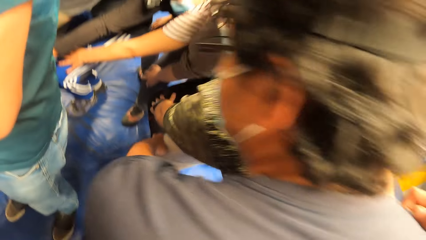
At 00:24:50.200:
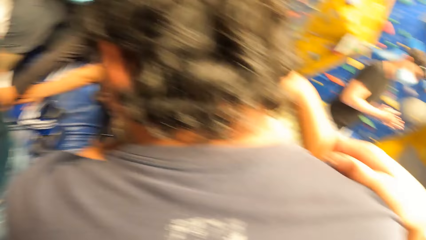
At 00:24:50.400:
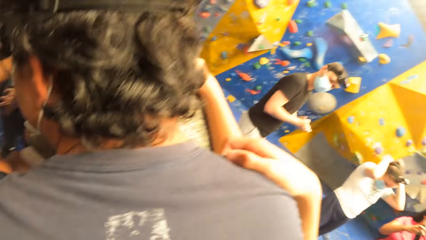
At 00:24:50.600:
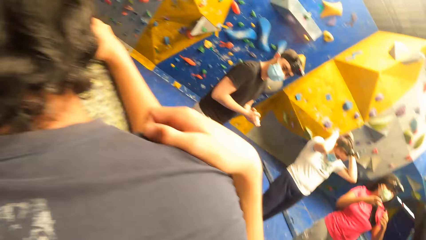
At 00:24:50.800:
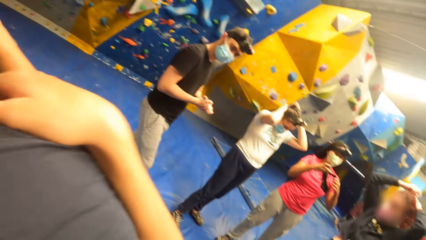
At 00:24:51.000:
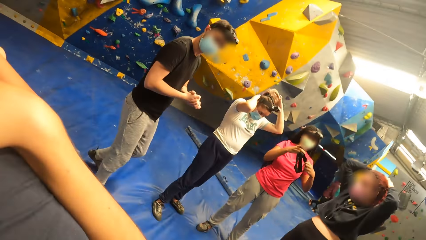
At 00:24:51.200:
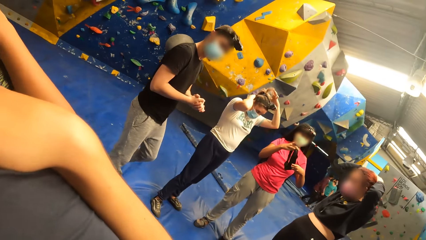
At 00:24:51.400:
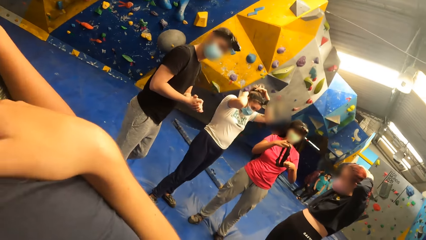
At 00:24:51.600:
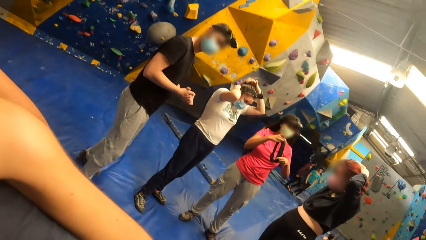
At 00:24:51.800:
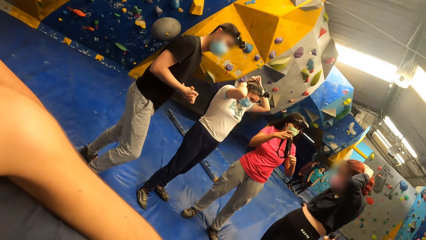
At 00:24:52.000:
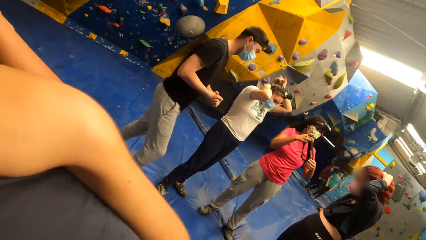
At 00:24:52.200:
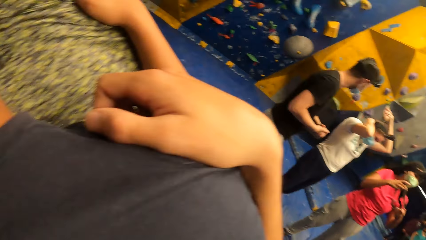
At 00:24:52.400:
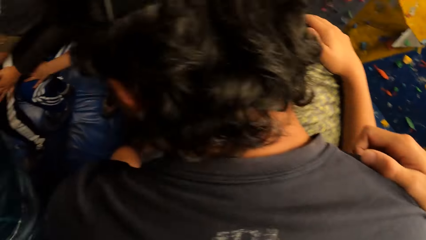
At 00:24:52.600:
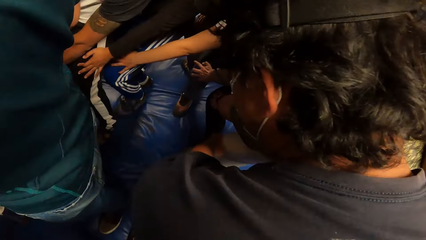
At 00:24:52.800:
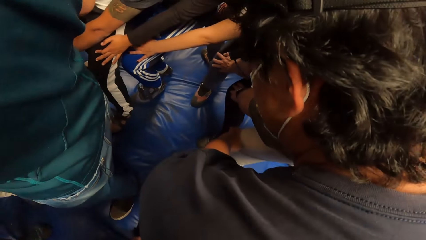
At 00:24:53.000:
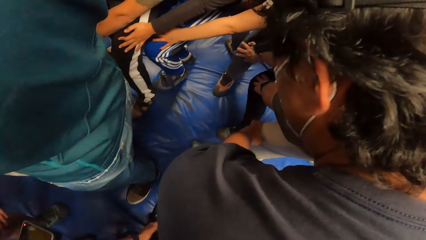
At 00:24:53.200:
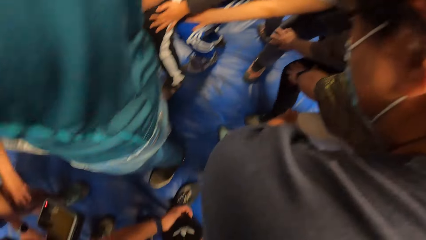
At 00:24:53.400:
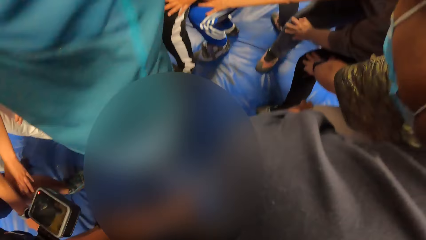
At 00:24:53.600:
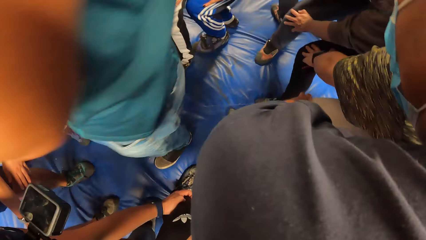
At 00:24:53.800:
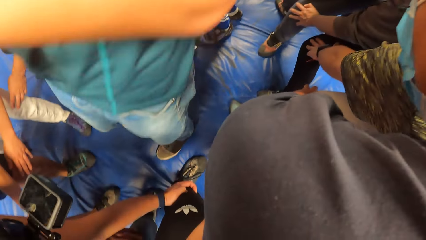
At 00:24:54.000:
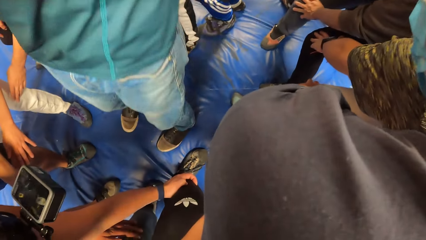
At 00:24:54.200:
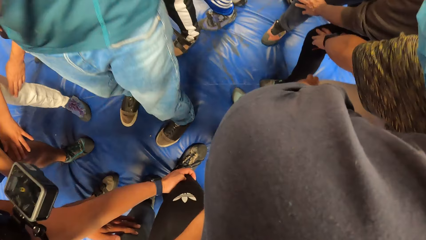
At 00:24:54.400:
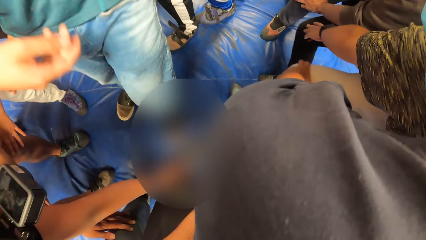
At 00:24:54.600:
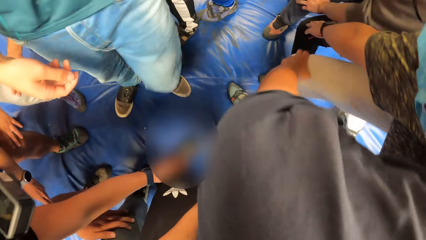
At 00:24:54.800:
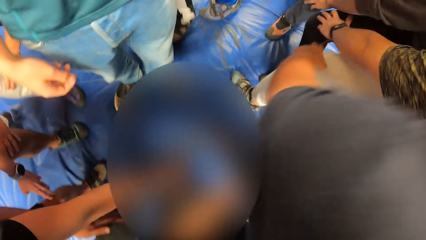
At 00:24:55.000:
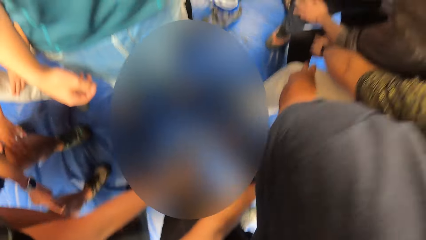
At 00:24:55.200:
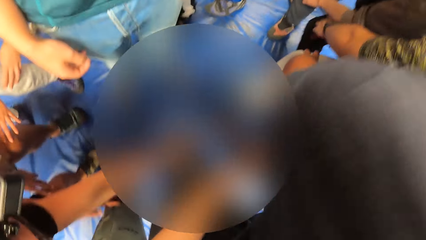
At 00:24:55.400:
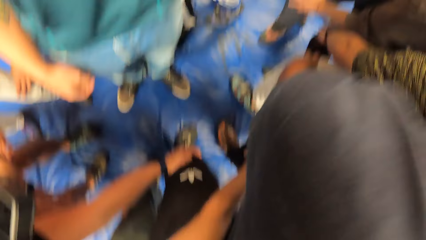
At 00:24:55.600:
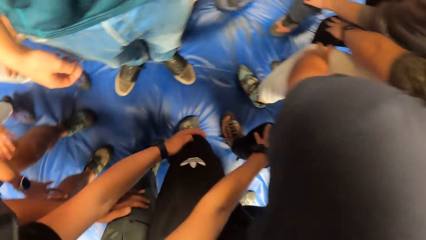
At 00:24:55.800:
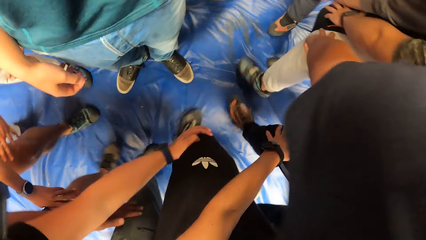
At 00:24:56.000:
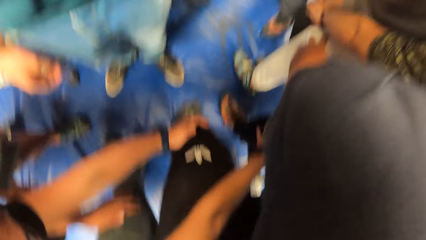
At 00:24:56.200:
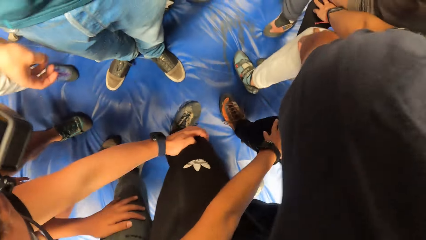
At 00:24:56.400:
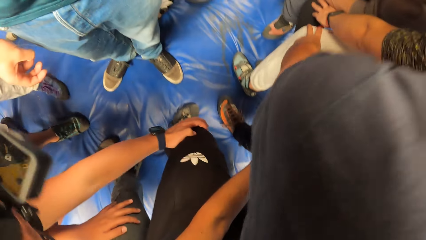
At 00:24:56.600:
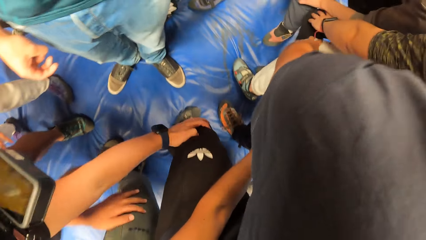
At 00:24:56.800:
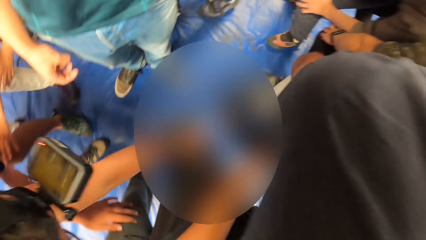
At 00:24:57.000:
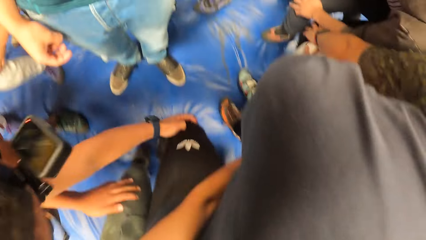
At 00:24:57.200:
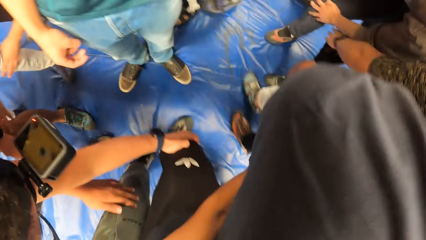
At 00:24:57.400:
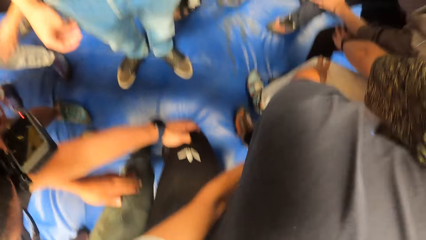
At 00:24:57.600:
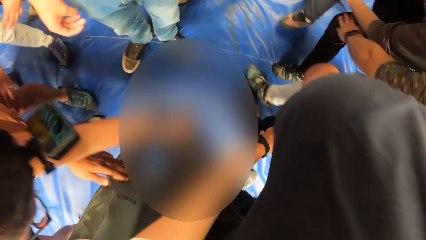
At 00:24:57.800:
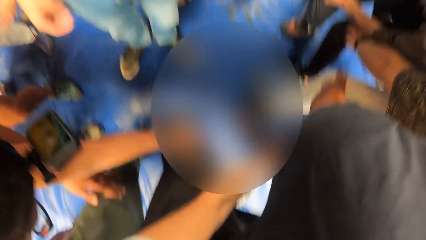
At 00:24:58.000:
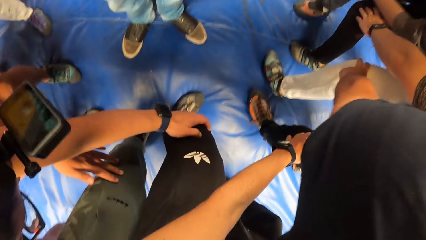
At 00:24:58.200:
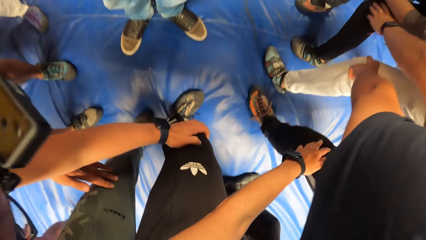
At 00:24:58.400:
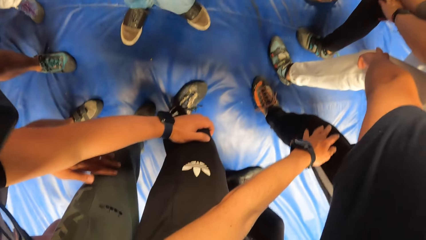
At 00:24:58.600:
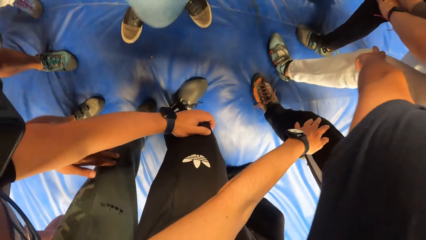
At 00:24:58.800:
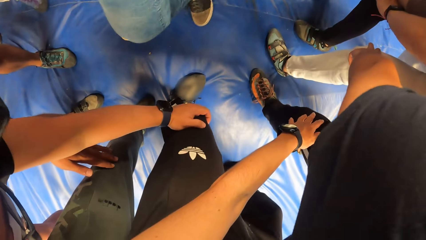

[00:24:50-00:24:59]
The camera wearer looks around. They jump with the group of people in the bouldering gym.

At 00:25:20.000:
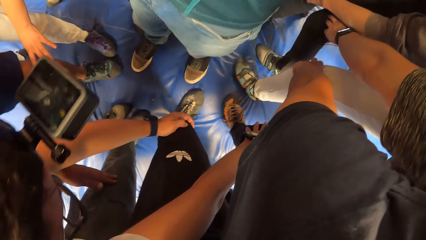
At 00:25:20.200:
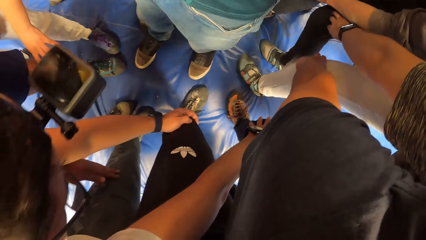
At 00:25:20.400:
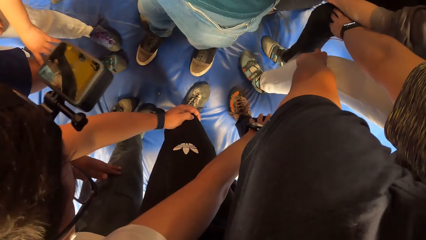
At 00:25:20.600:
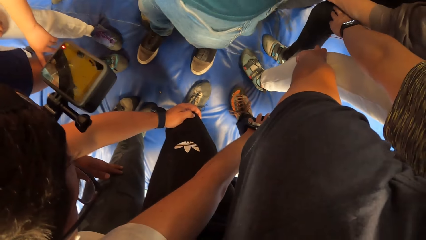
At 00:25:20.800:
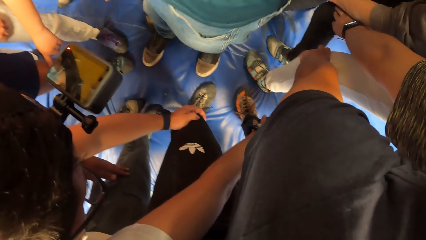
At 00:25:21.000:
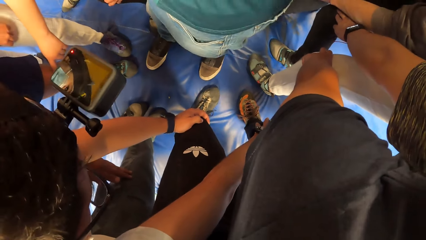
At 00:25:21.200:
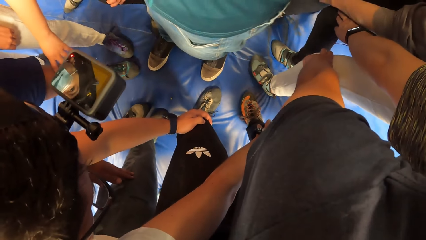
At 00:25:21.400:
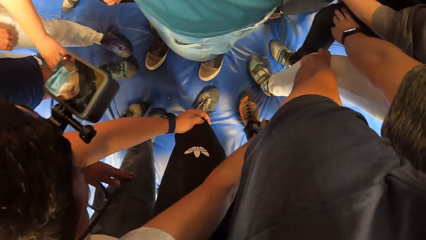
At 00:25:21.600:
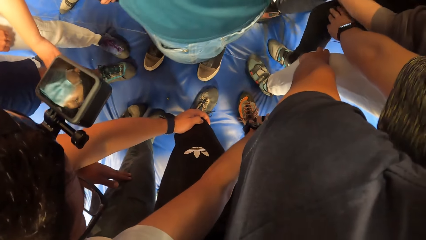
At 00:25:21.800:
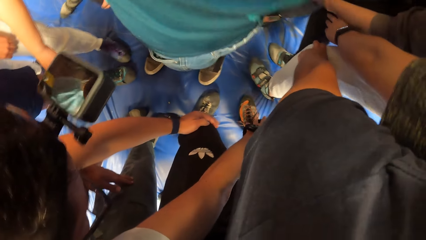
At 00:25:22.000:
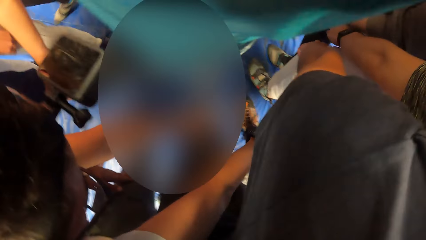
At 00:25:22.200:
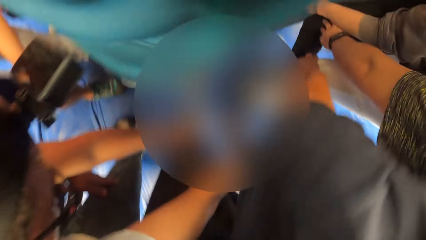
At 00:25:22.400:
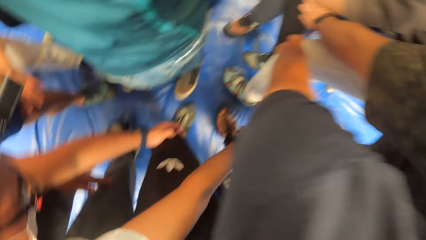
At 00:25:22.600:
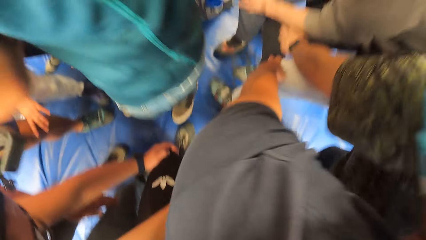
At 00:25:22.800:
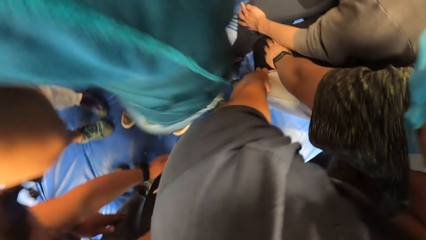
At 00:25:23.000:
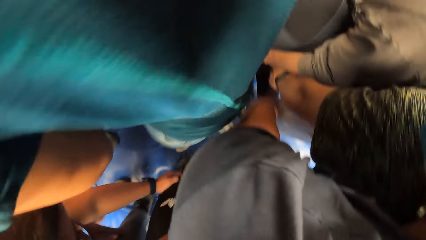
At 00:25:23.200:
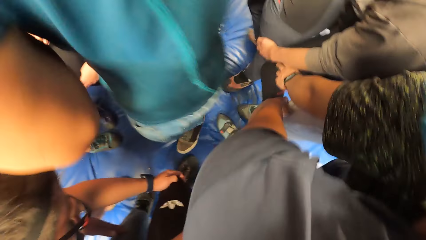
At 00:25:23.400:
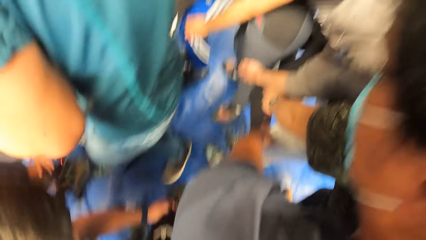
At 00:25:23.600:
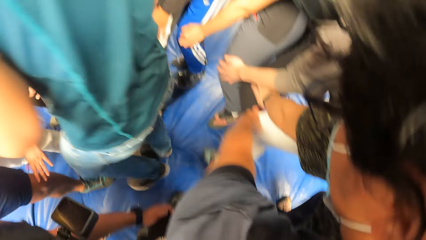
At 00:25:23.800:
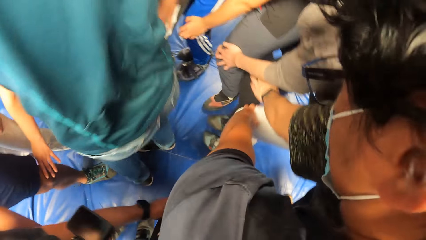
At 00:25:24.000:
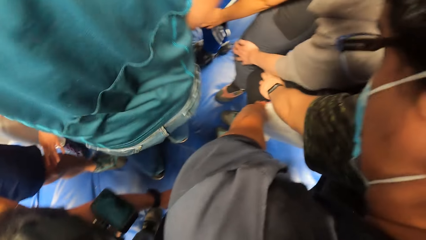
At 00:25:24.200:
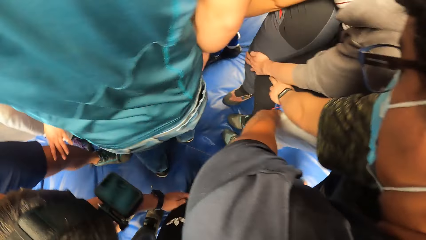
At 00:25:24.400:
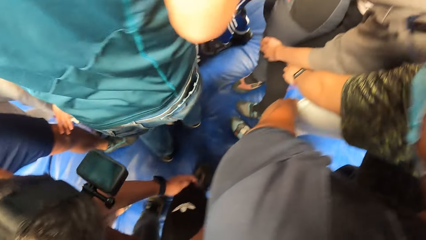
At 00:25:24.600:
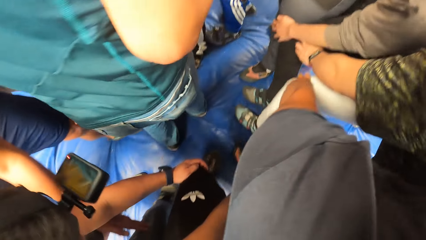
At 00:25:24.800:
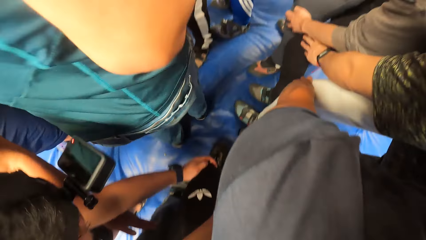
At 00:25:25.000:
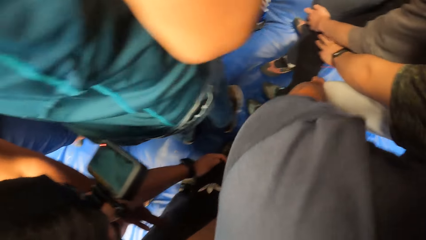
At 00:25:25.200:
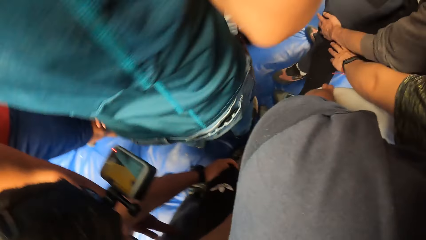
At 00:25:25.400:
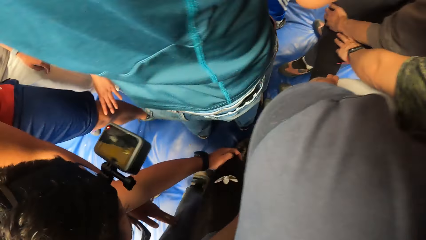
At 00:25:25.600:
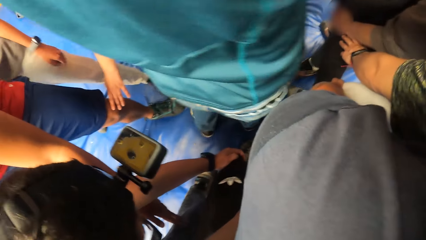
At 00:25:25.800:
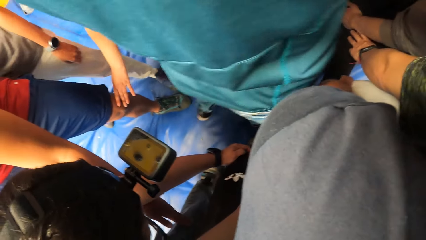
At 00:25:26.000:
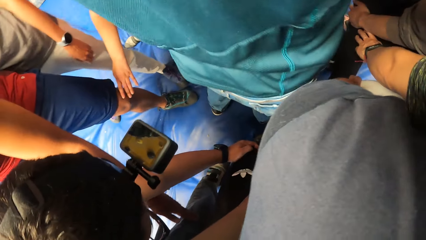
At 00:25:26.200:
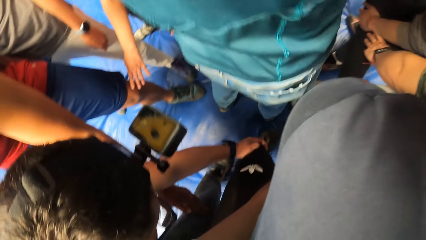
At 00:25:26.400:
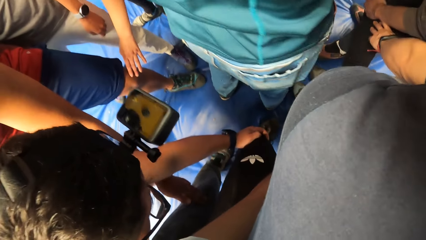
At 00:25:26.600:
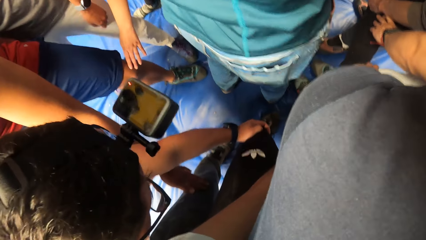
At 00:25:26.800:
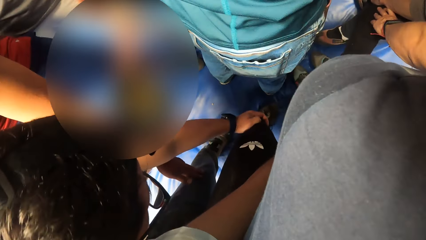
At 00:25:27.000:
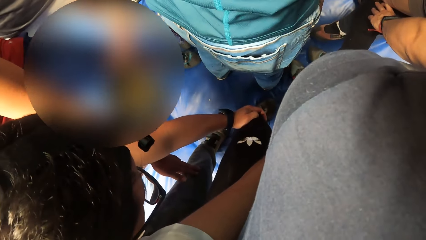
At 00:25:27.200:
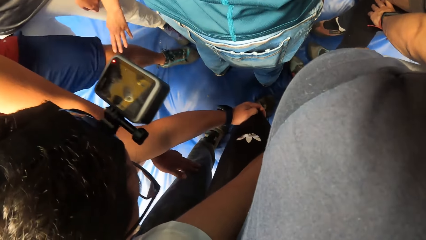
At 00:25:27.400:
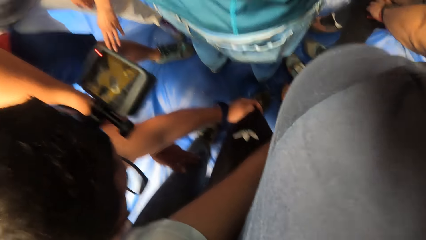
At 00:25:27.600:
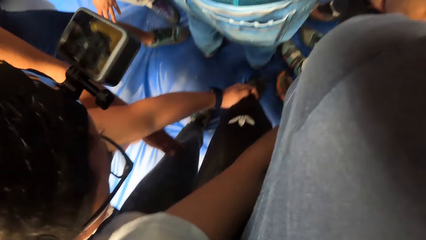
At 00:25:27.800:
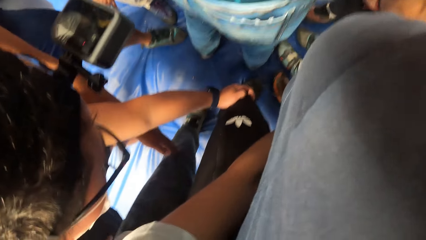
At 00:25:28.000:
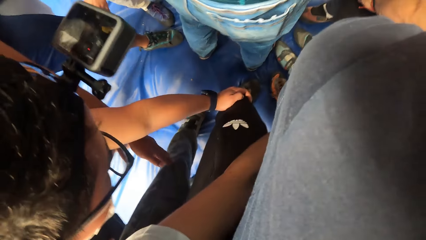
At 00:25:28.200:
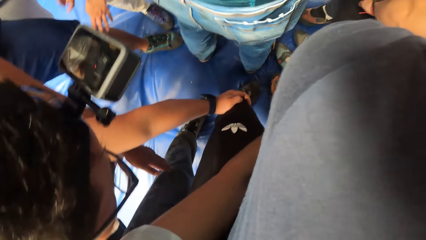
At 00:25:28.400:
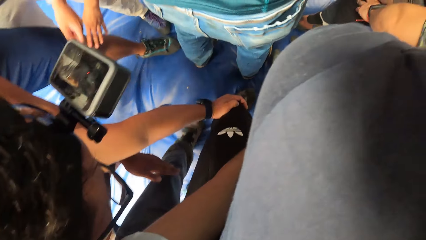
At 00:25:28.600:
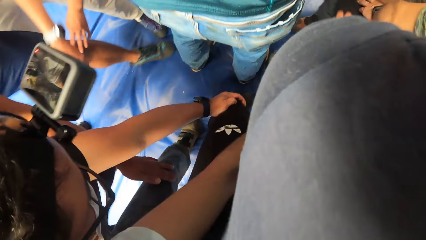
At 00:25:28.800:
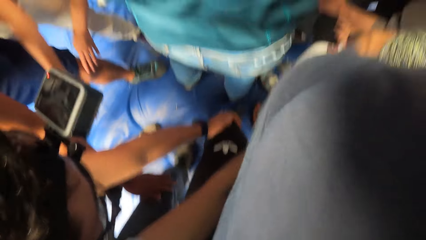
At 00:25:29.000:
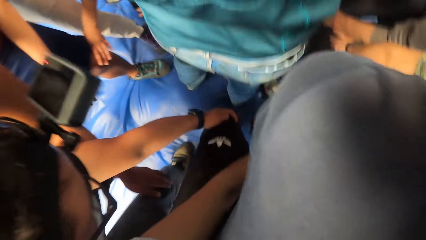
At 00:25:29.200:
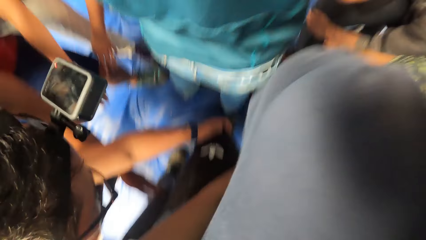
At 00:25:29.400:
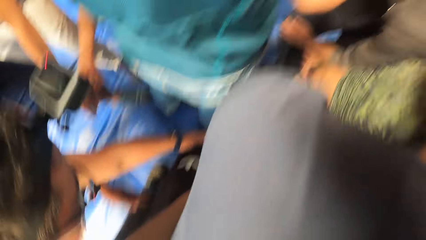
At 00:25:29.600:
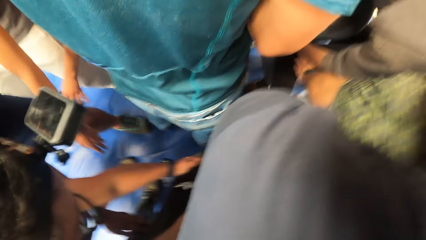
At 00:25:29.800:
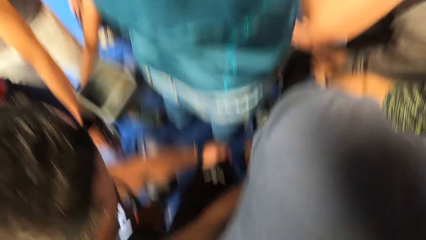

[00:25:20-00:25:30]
The group of people jumps in the bouldering gym. A person turns around.
